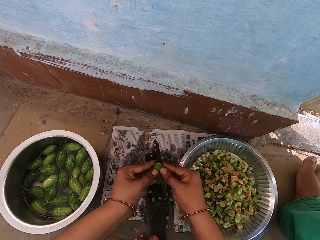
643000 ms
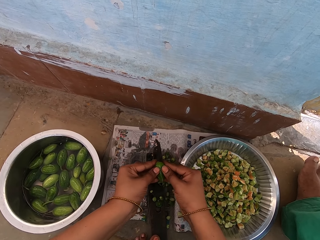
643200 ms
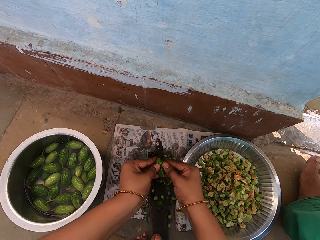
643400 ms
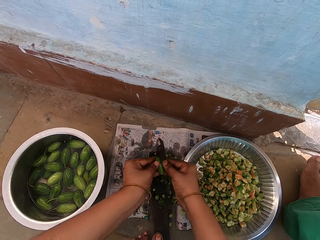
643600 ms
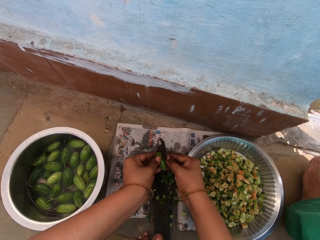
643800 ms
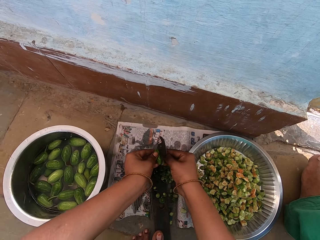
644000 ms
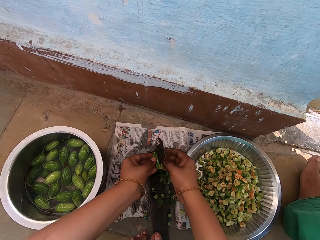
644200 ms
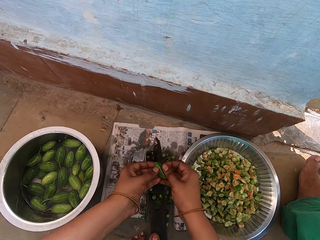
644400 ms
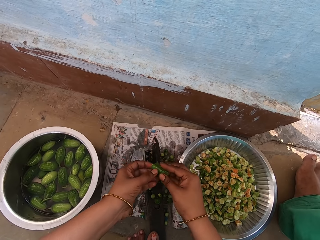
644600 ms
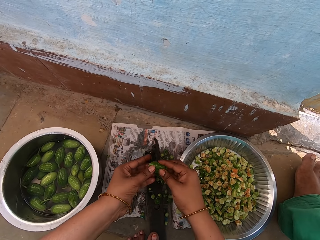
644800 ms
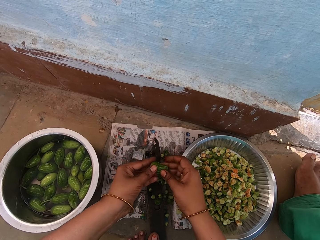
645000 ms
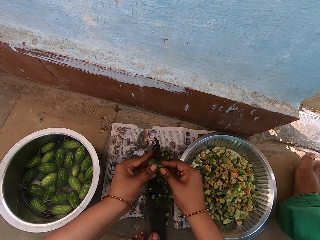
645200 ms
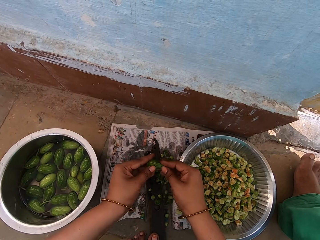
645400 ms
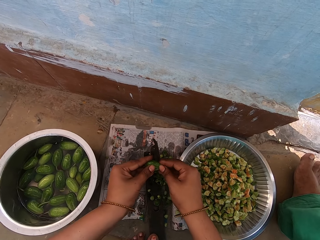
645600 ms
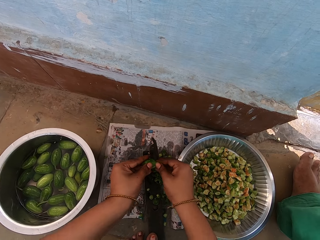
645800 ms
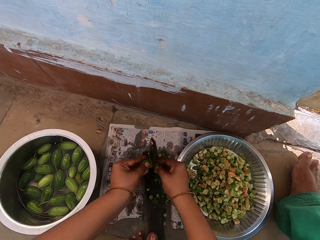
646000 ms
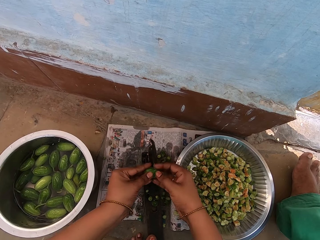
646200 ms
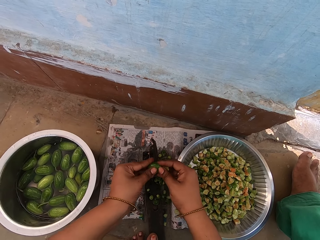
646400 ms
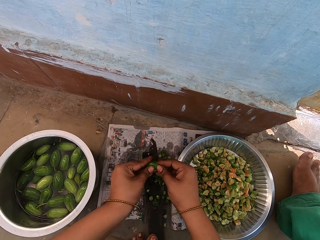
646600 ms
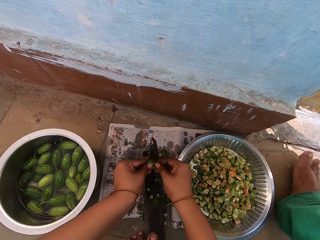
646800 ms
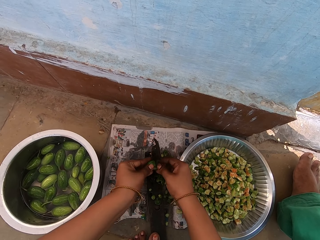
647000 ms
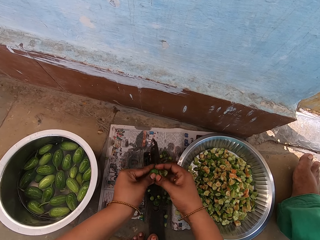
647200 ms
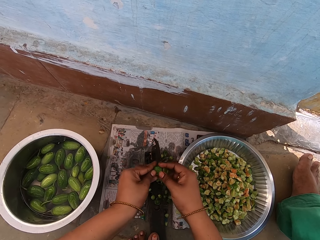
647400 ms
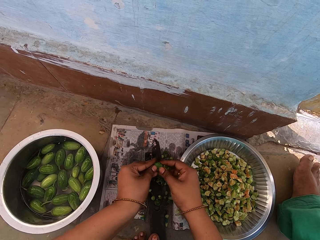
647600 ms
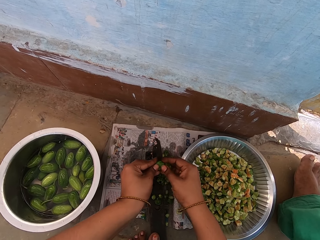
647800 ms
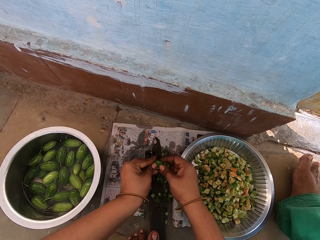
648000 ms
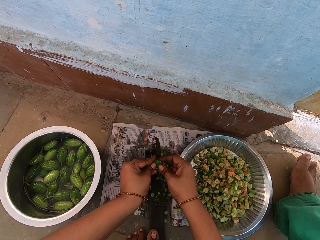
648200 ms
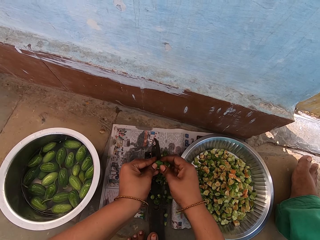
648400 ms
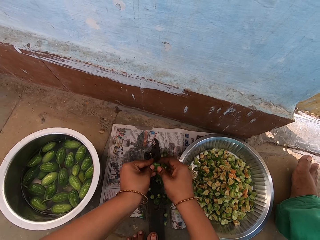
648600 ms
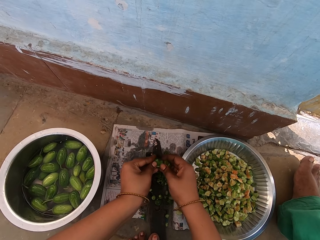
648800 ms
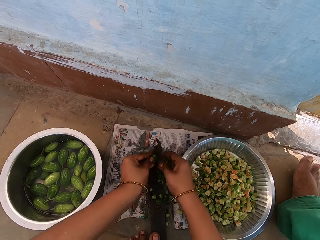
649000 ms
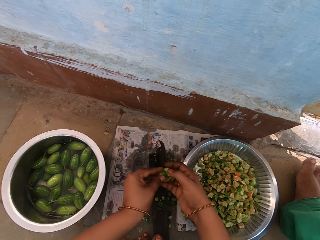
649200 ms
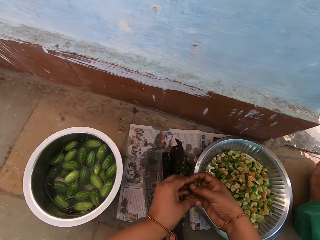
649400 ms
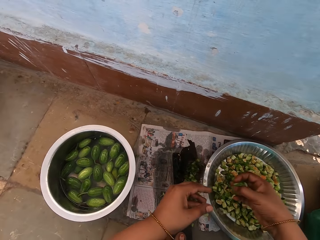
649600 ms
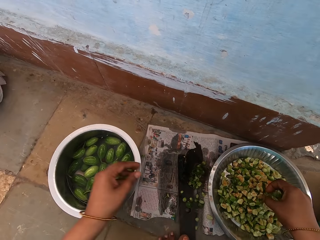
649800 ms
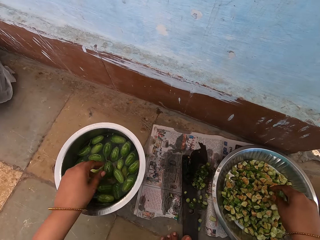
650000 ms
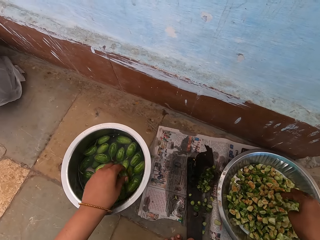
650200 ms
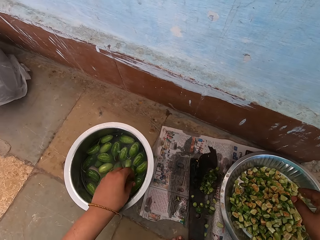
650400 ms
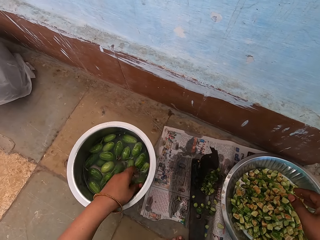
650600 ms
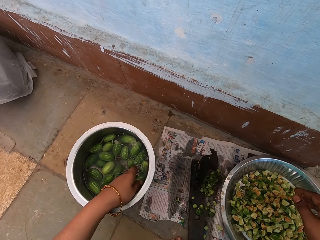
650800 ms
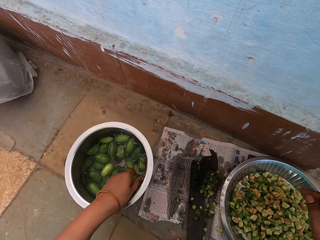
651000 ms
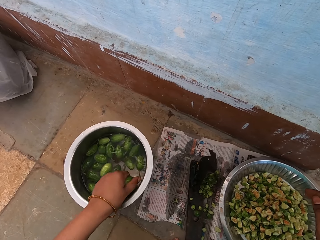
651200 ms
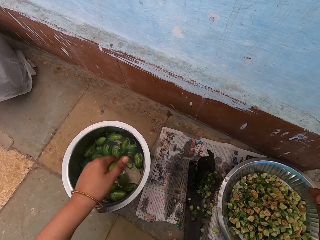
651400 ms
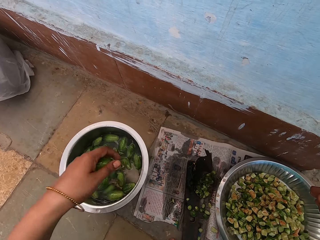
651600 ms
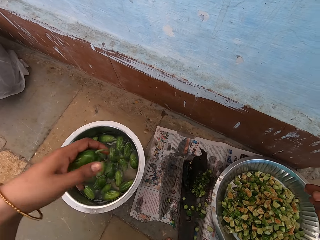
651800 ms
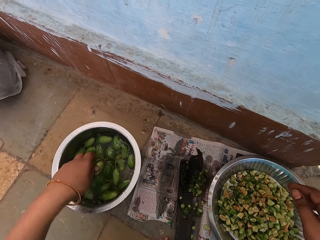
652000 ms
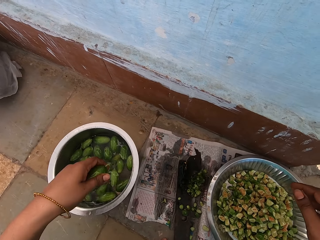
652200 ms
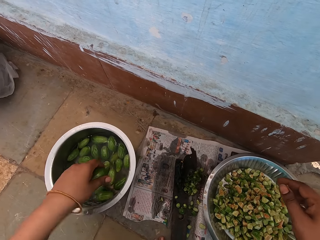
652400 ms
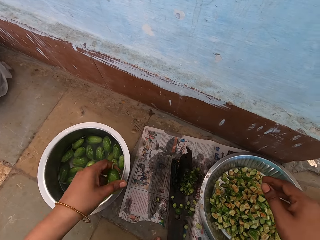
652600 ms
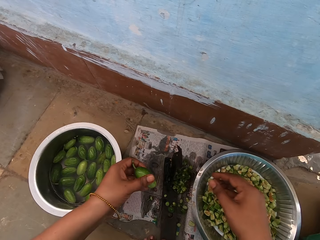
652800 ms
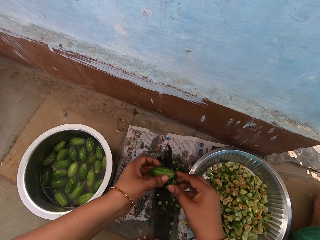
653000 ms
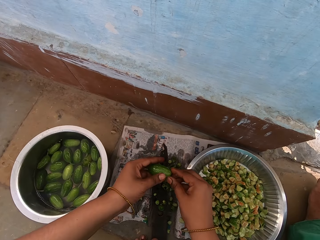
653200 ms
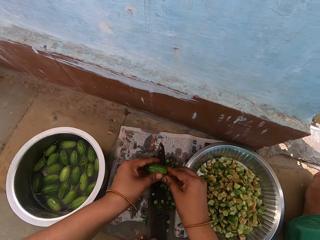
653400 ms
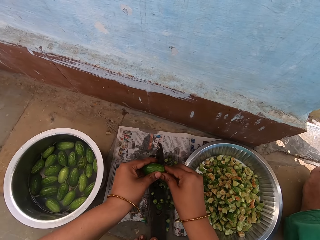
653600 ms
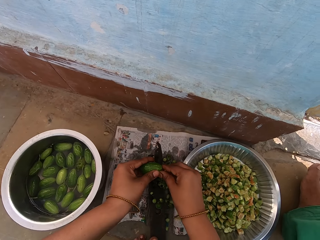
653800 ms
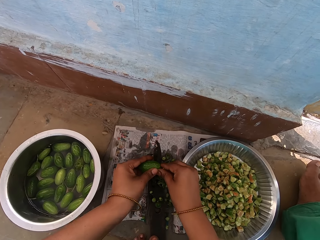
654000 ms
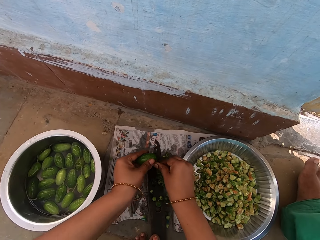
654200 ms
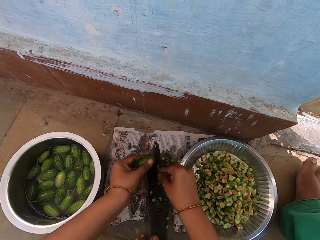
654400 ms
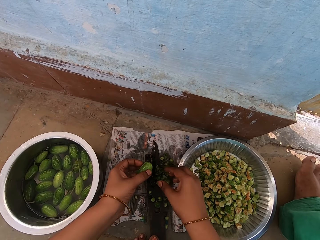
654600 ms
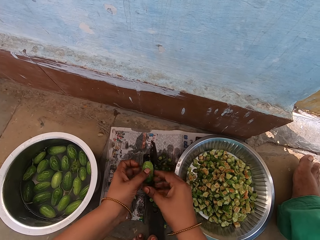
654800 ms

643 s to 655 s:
The camera wearer turns a cucumber pickle or ivy gourd. They cut the cucumber pickle with a boti knife. They turn the cucumber pickle. They cut the cucumber pickle with the boti knife. They drop pieces of the cucumber pickle in the bowl or cooking pot. They take an ivy gourd from the cooking pot. They shake the ivy gourd, hold the ivy gourd with both hands and cut the cucumber pickle with the boti knife.

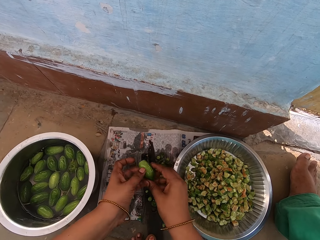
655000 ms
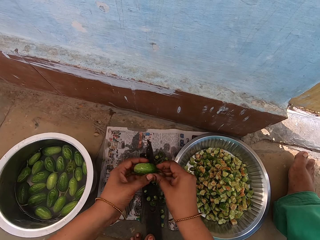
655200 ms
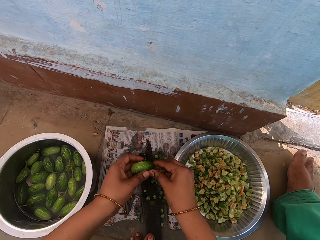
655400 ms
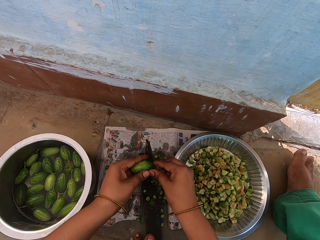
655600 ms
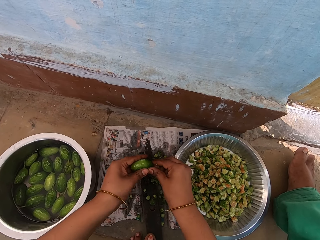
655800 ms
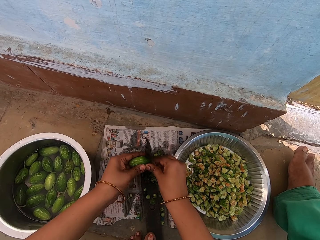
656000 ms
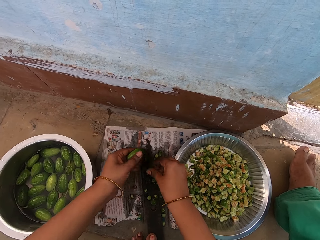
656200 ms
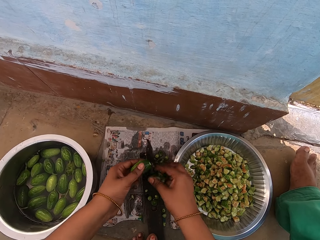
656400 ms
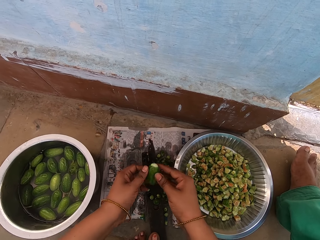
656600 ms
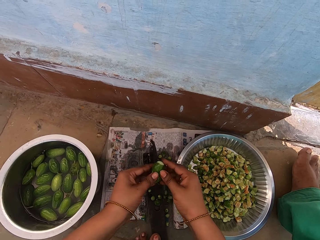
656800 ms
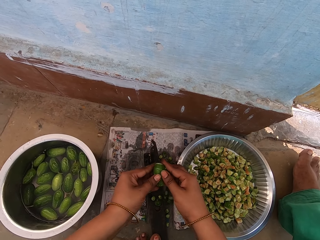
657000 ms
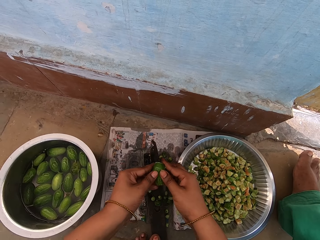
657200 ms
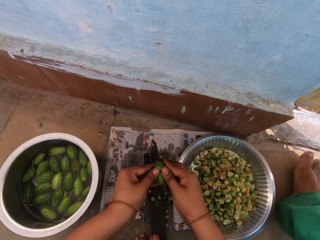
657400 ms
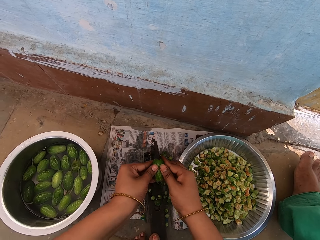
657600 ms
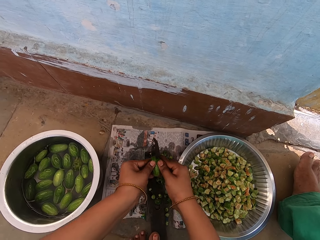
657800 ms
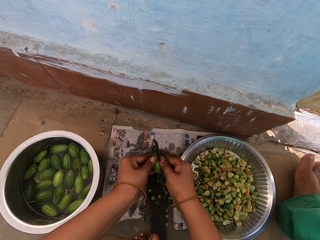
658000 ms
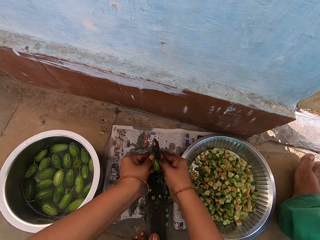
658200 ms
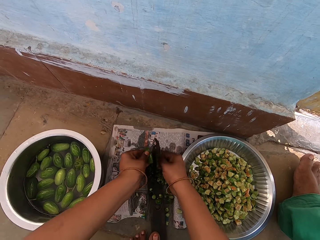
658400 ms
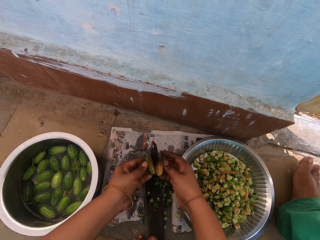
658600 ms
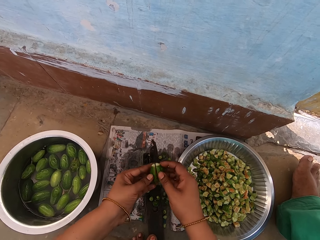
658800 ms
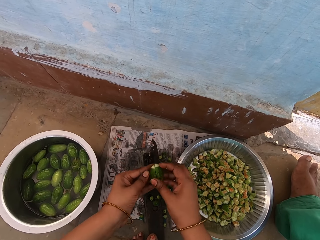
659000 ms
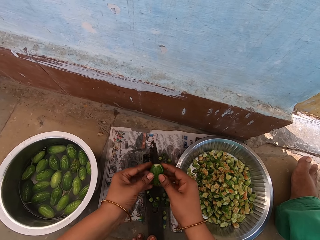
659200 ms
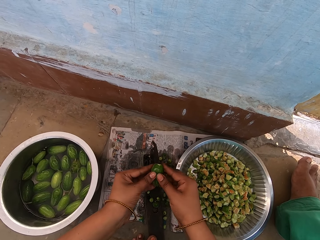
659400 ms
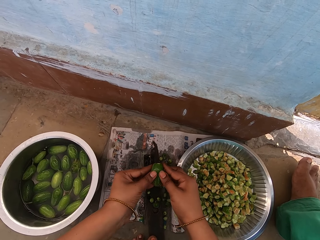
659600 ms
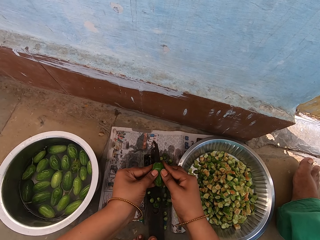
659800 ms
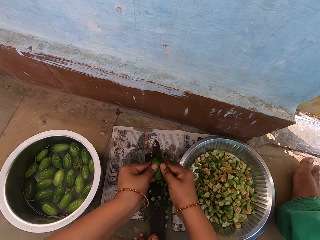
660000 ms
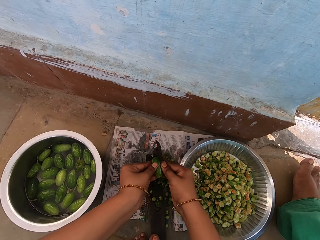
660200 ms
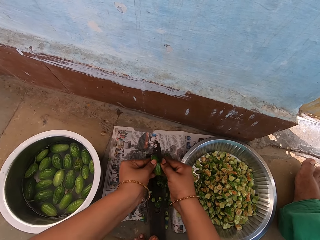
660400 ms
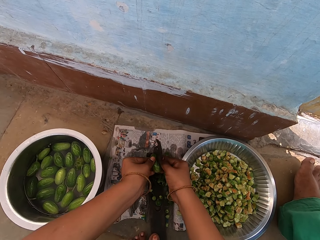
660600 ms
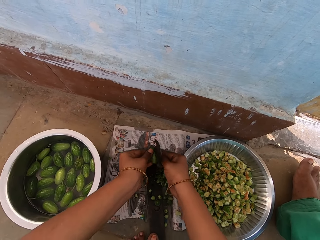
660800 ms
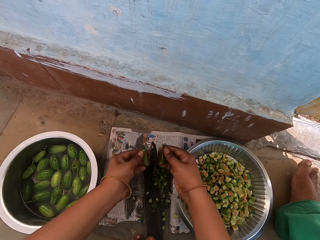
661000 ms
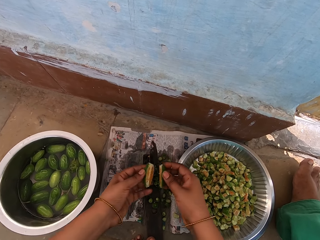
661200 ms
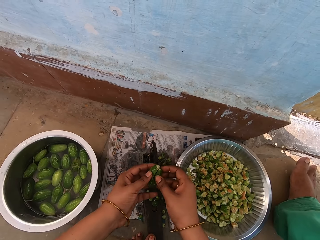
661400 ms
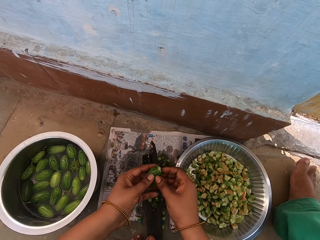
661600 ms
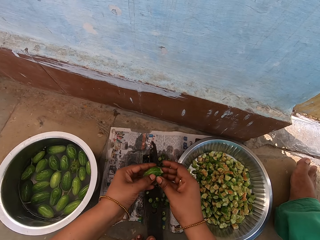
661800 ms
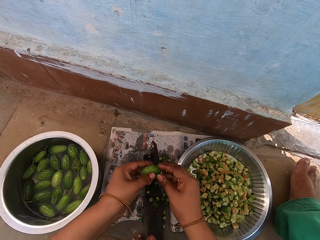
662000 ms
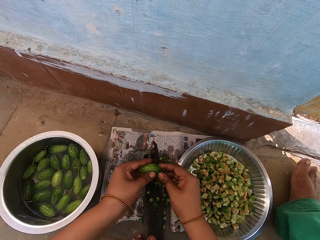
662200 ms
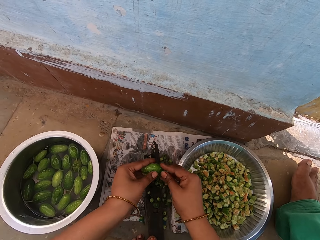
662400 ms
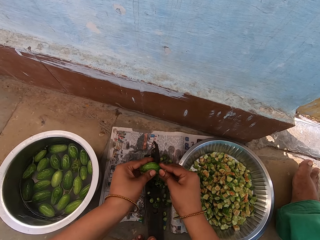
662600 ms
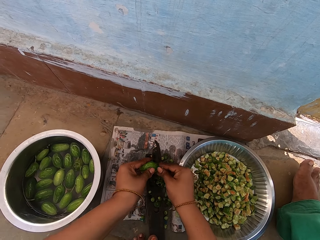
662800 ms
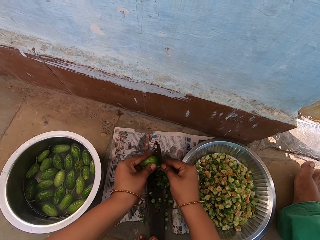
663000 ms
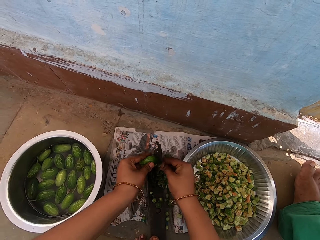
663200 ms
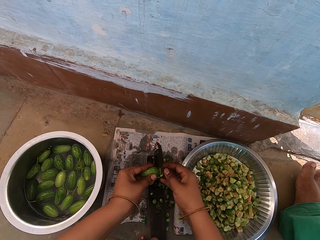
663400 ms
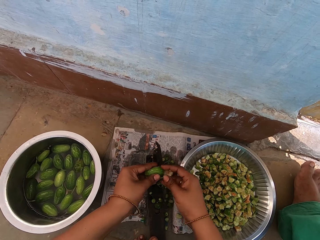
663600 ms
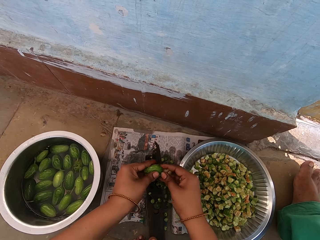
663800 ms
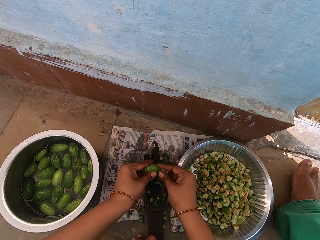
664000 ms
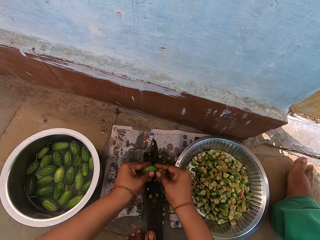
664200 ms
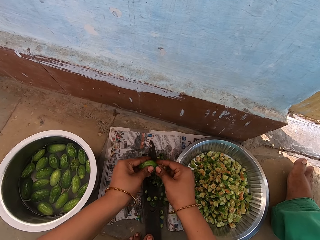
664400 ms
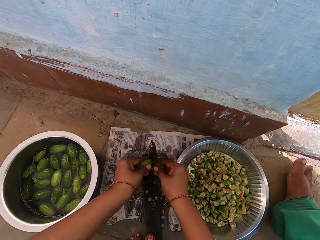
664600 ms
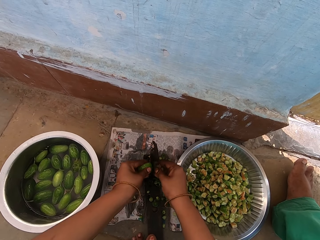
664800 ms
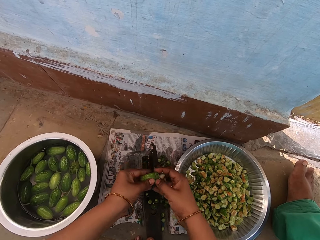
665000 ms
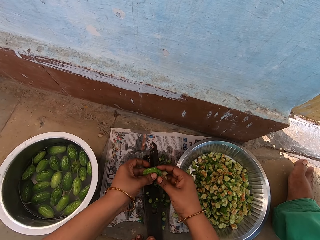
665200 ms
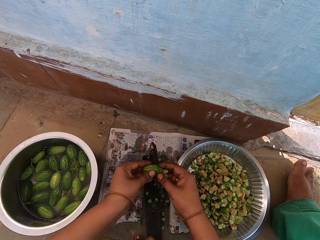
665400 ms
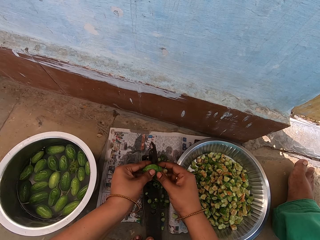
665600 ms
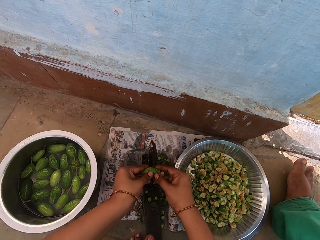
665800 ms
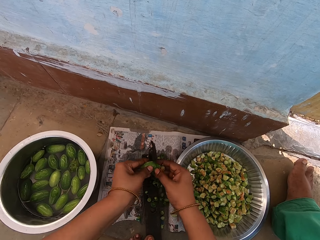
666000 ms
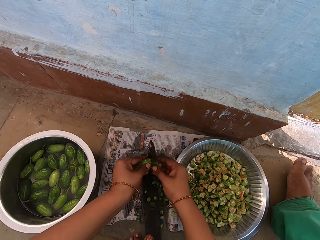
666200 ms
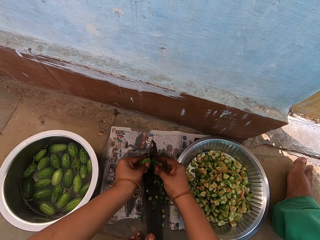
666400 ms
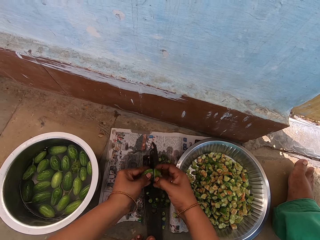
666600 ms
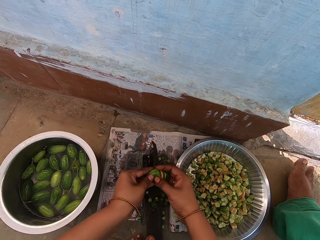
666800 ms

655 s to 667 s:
The camera wearer turns a cucumber pickle. They cut the cucumber pickle with a boti knife. They turn the cucumber pickle. They cut the cucumber pickle with the boti knife. They turn the cucumber pickle. They cut the cucumber pickle with the boti knife. They turn the cucumber pickle. They cut the cucumber pickle with the boti knife.
